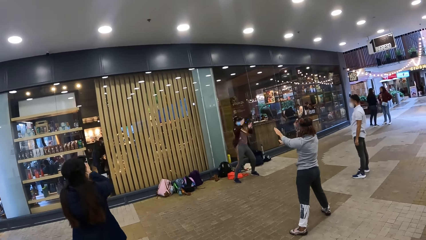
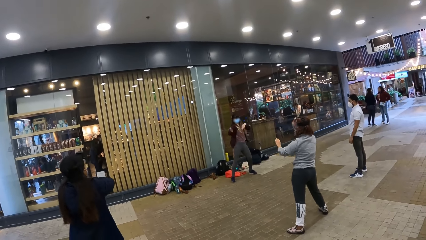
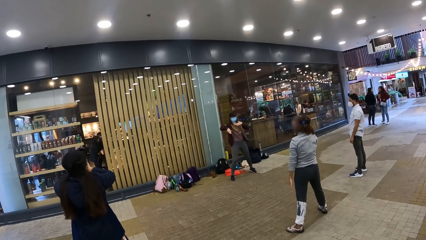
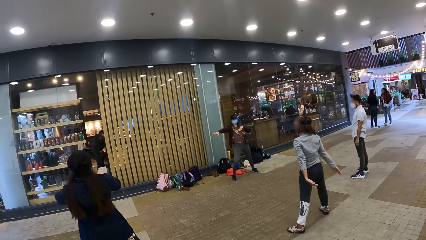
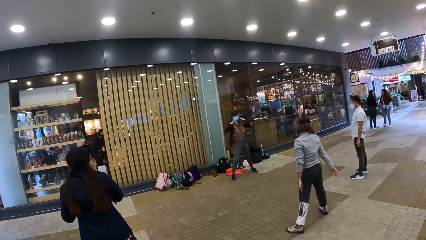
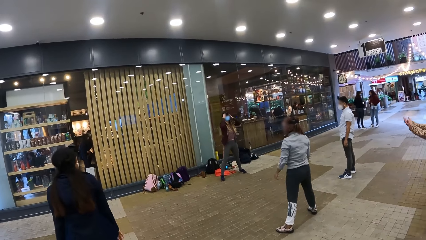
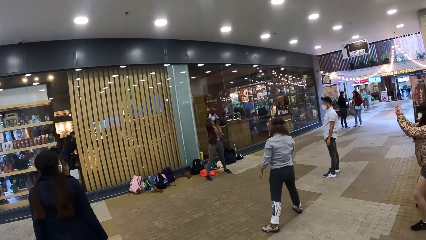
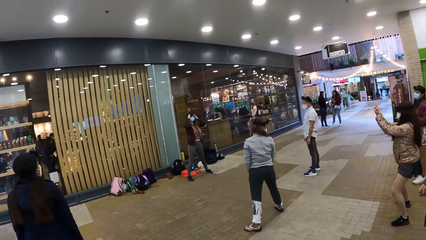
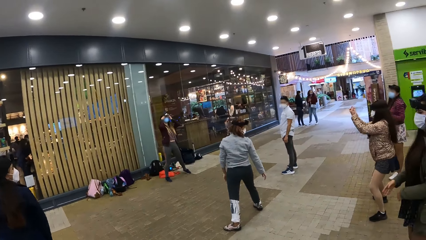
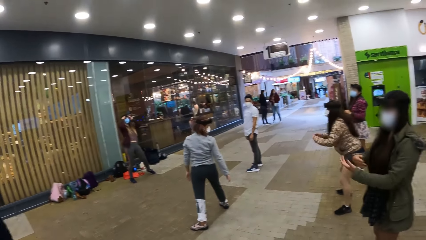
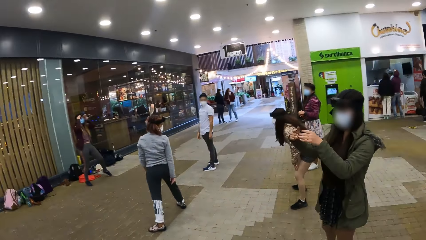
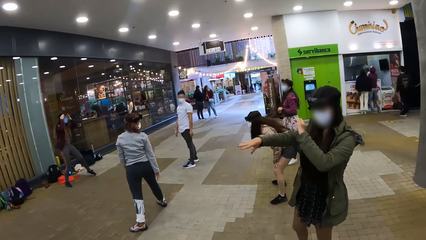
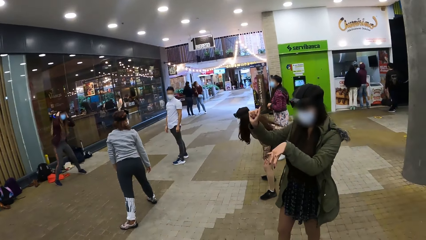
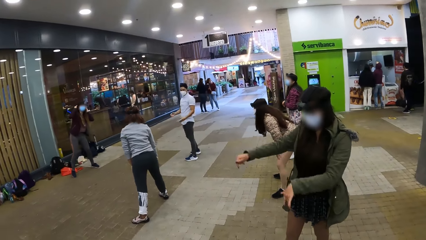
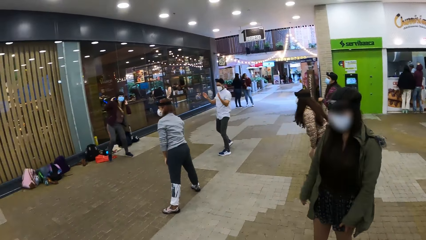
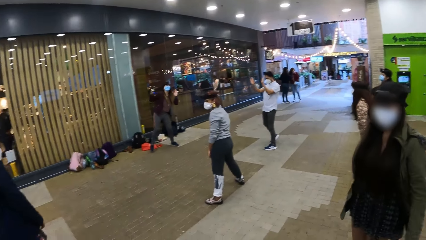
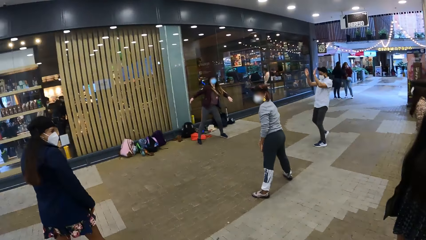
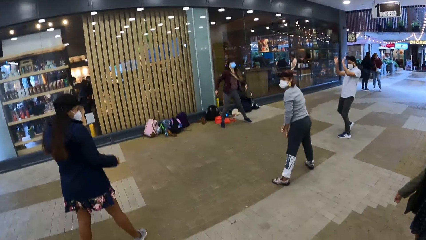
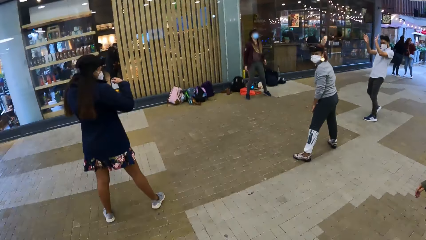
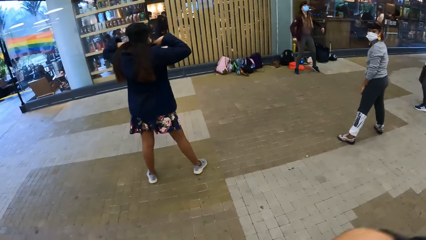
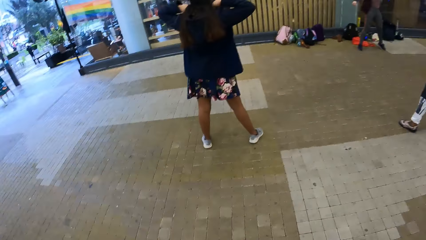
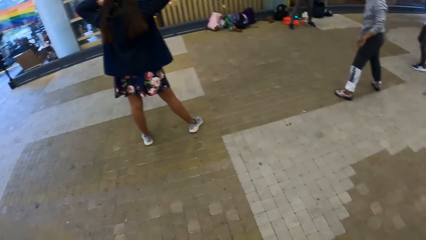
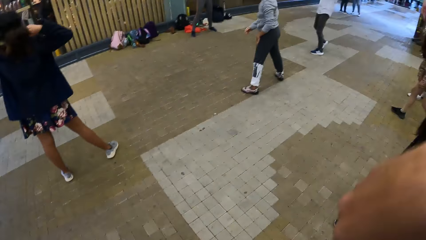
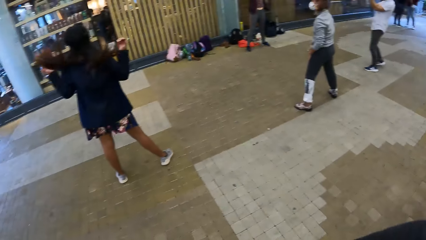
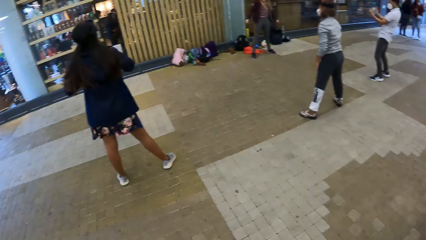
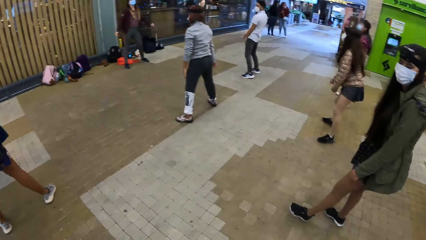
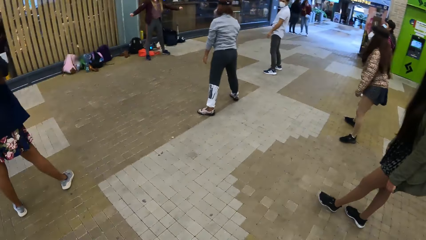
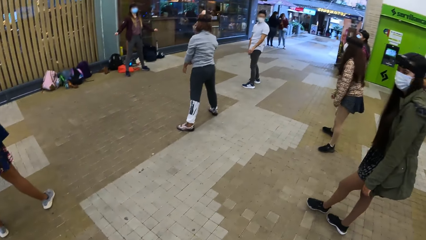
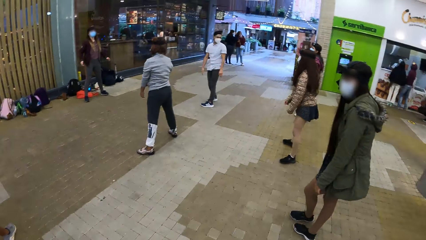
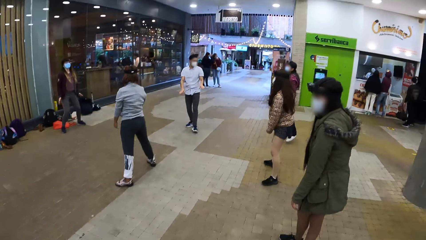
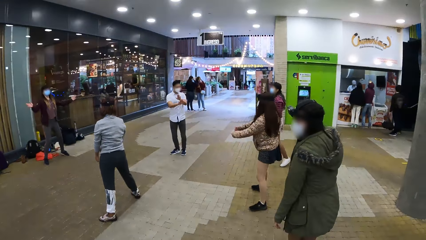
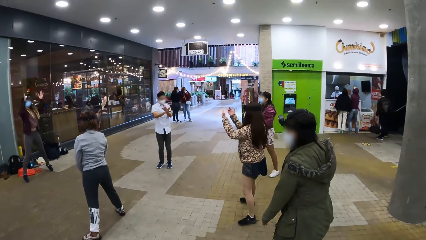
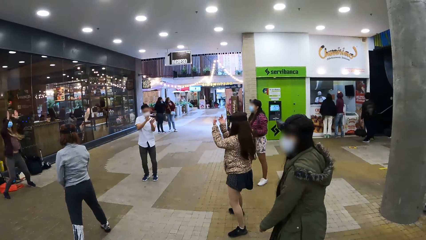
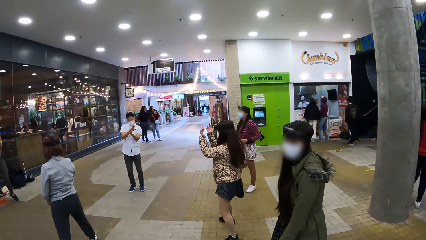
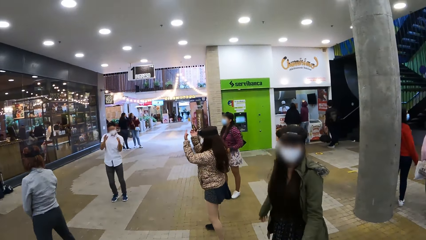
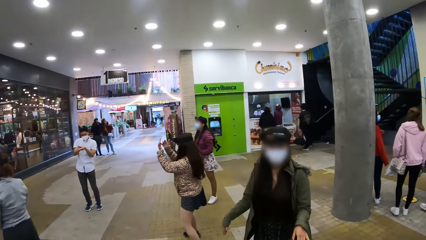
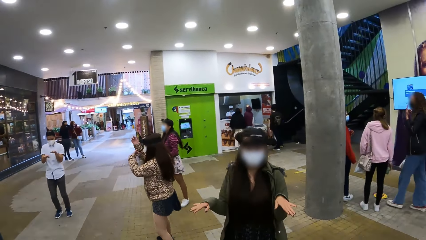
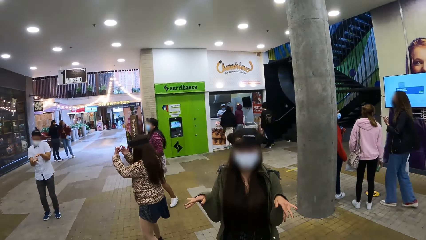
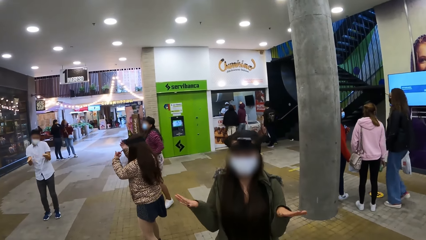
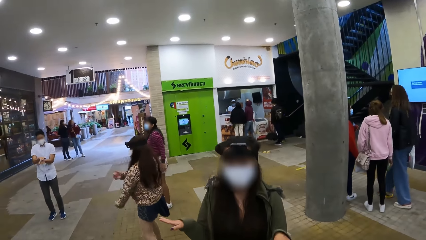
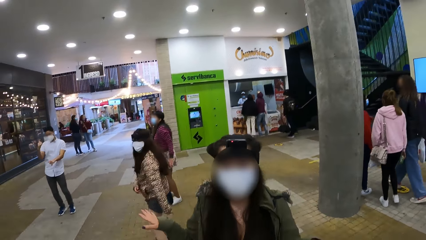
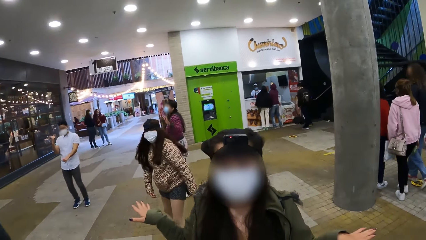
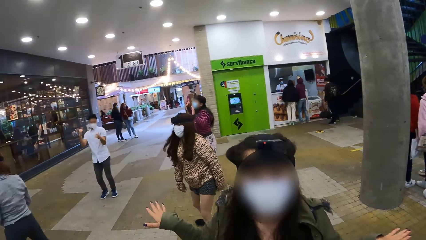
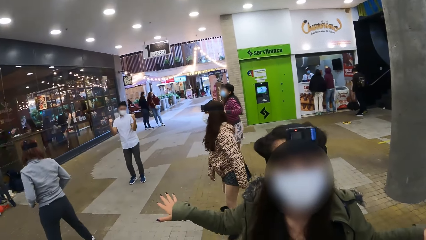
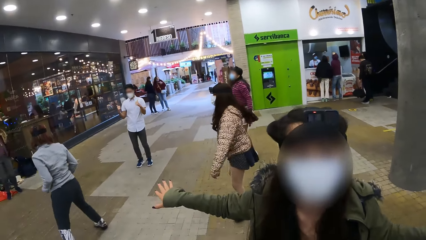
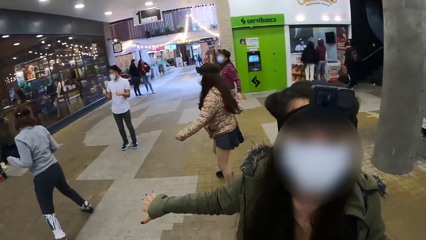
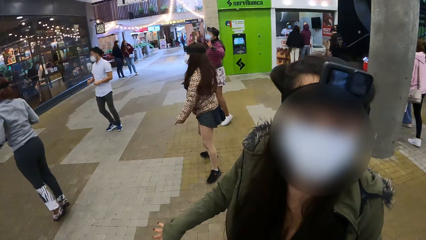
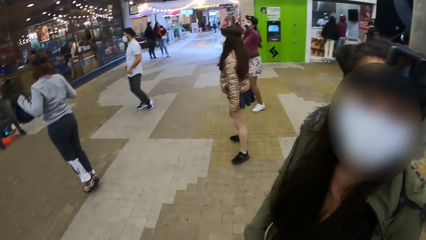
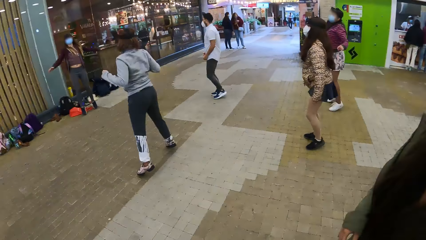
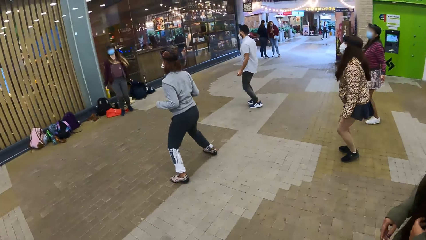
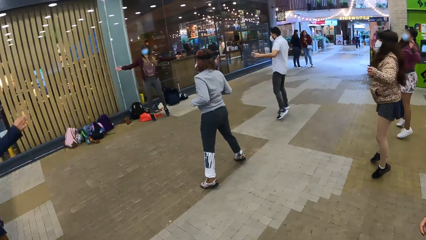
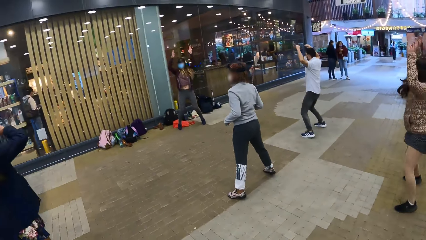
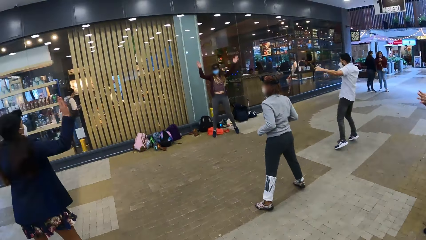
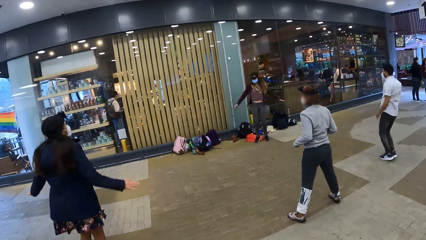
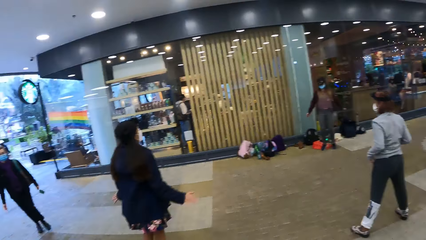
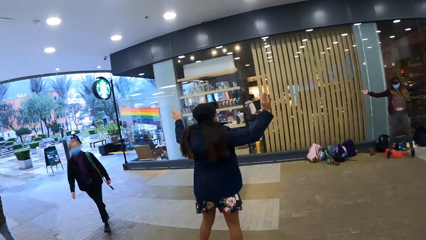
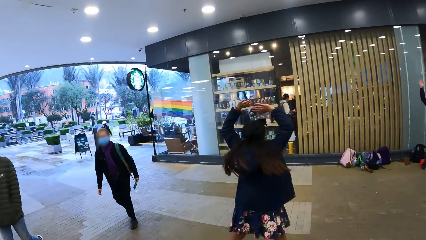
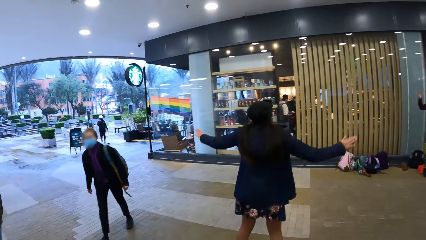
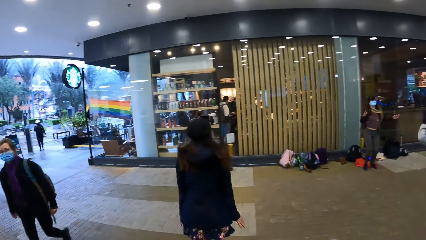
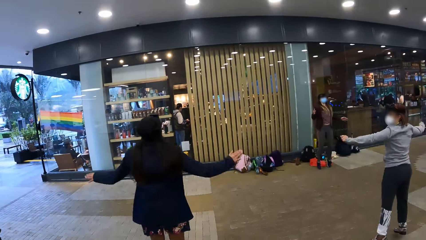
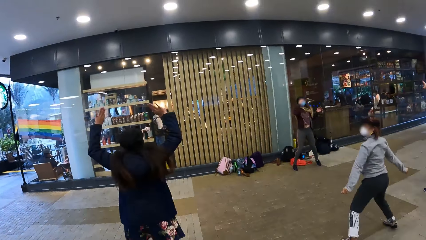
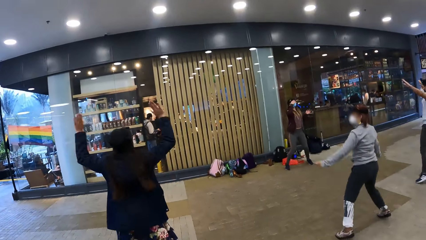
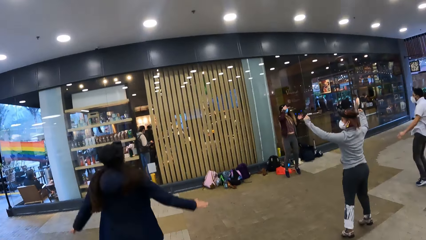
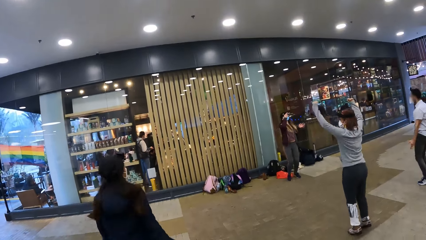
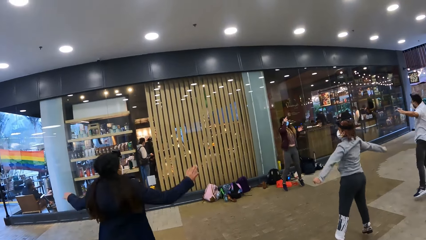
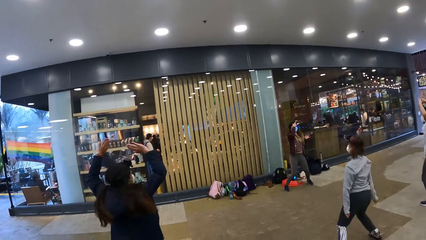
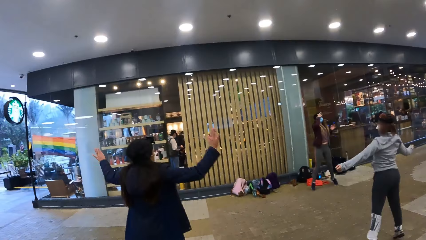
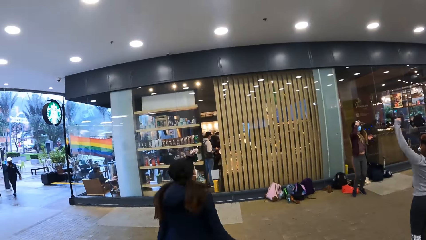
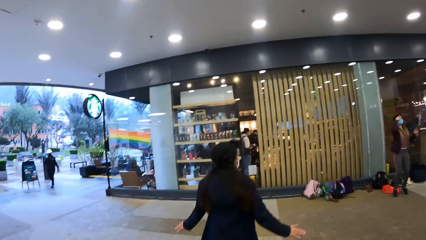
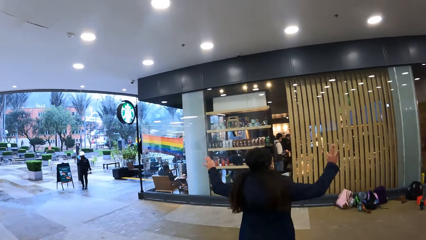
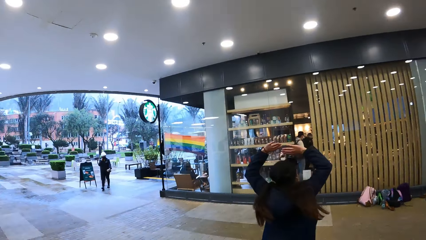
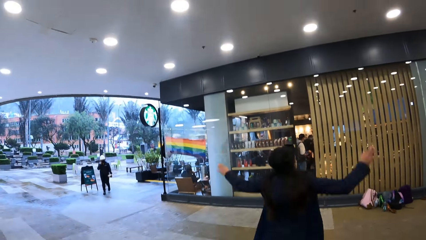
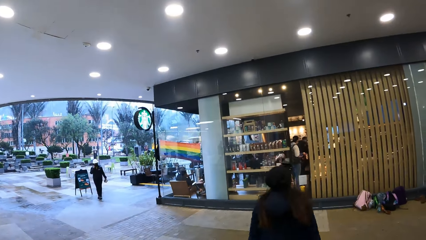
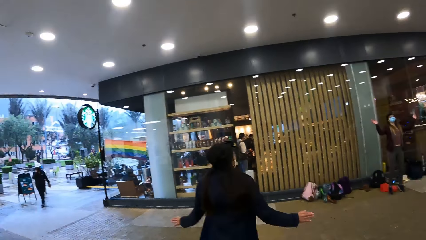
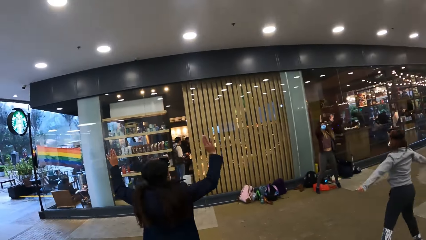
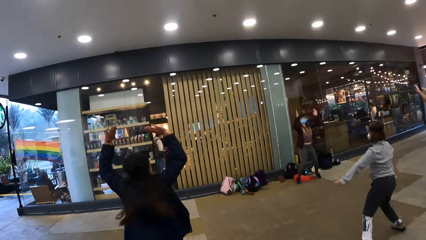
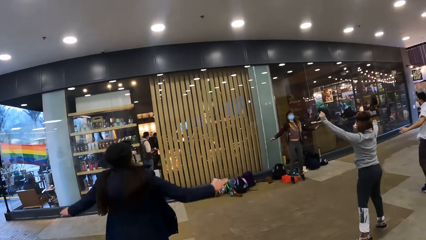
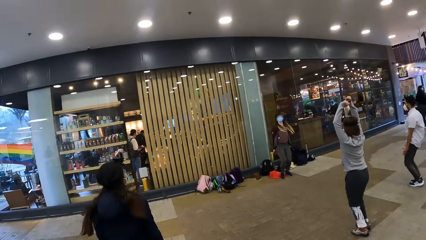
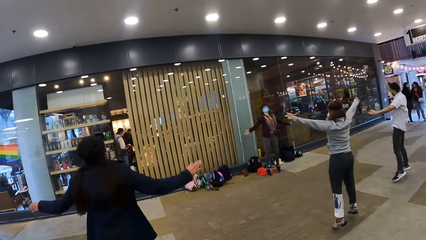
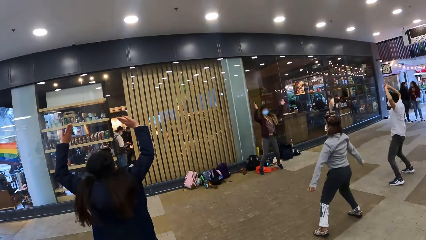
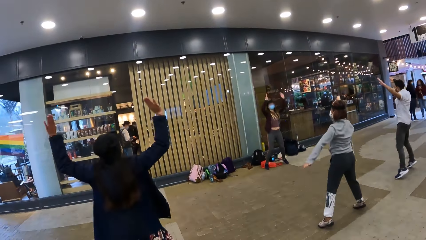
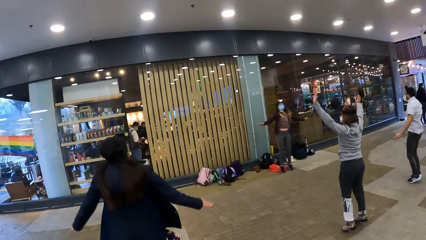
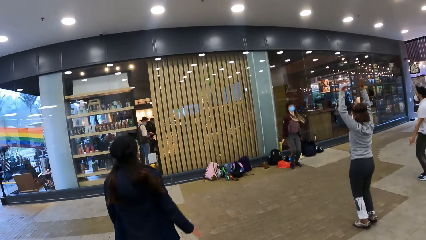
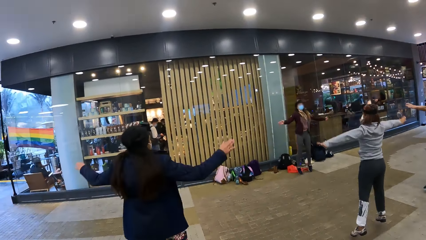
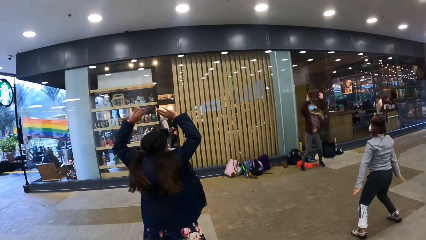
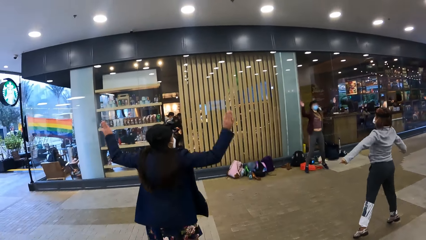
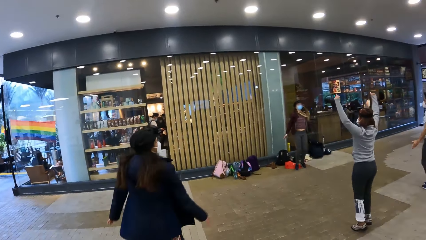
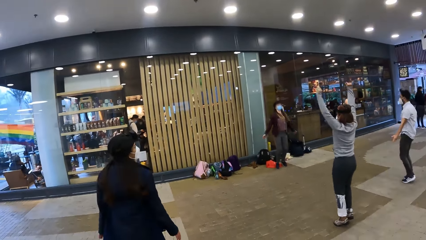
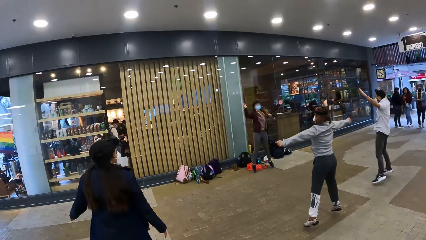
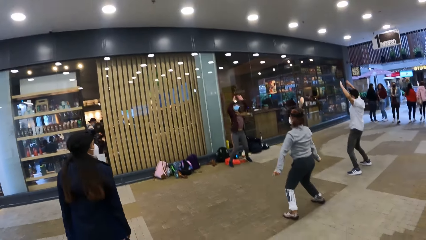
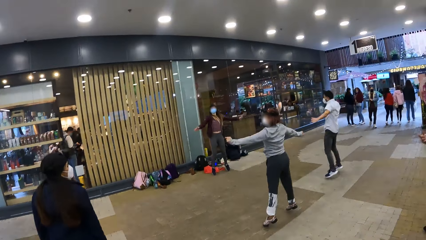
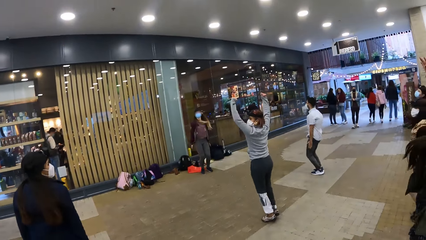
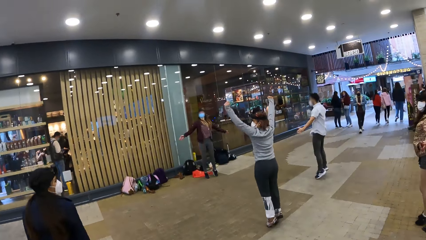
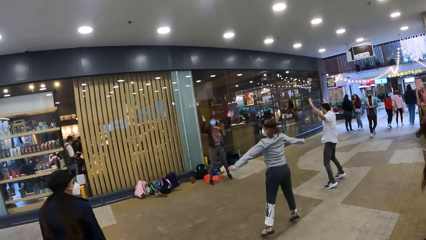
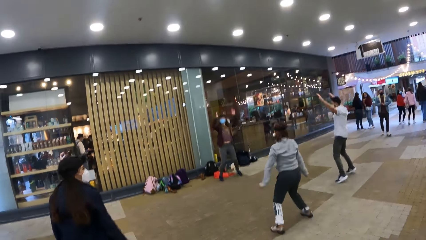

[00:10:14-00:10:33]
The camera wearer looks around. They interact with a lady. The lady interacts with the camera wearer. The camera wearer looks around.
